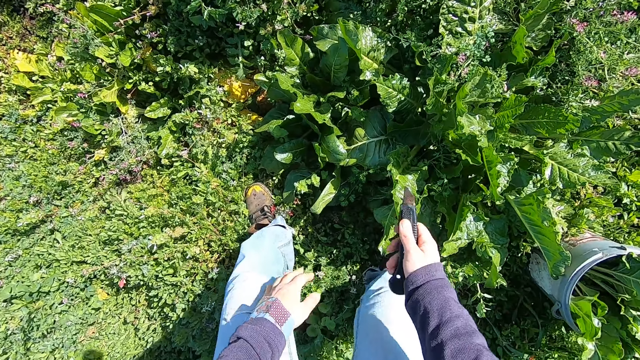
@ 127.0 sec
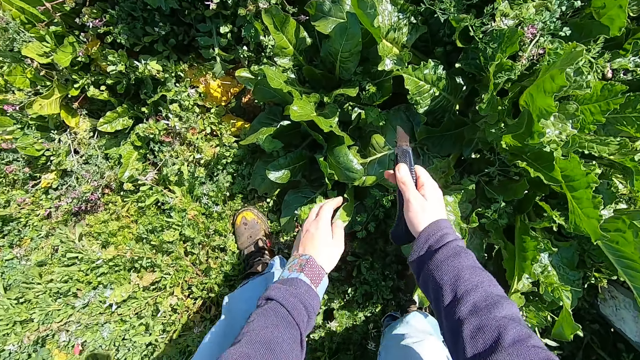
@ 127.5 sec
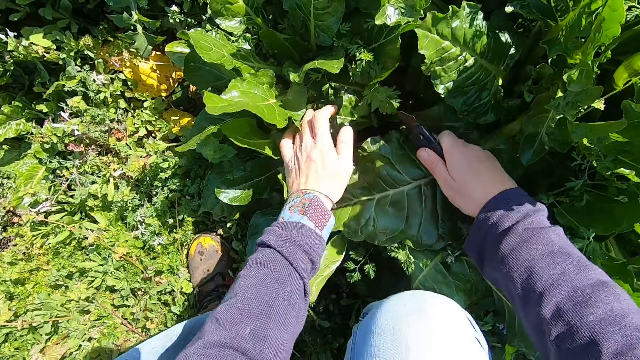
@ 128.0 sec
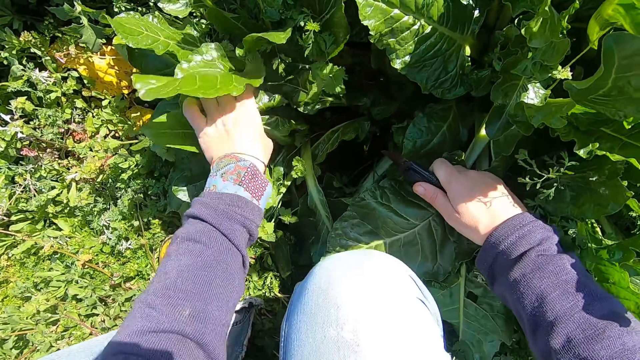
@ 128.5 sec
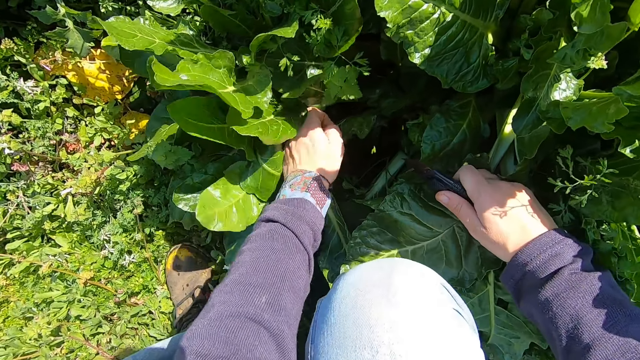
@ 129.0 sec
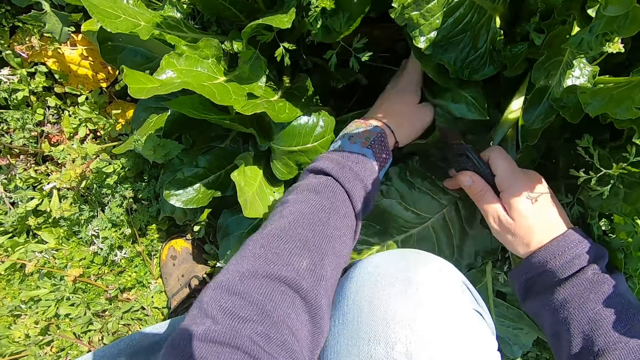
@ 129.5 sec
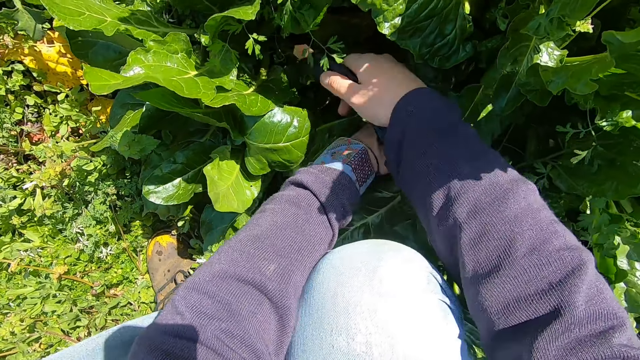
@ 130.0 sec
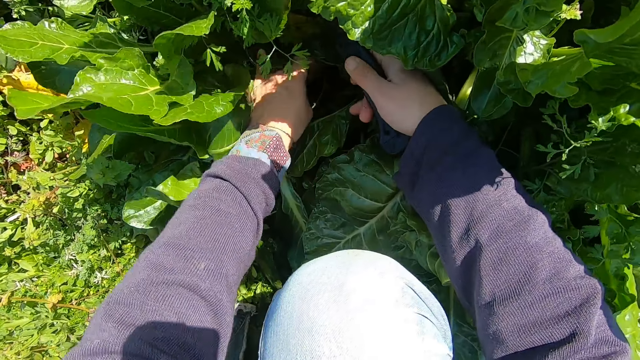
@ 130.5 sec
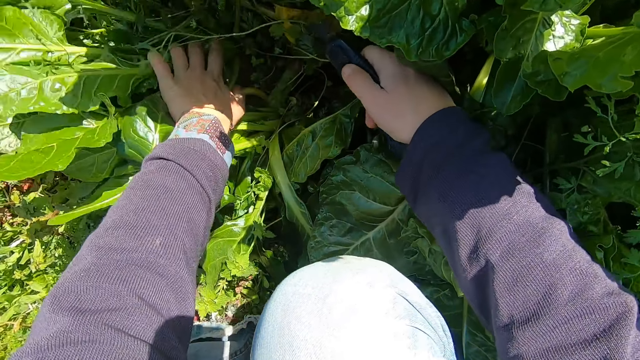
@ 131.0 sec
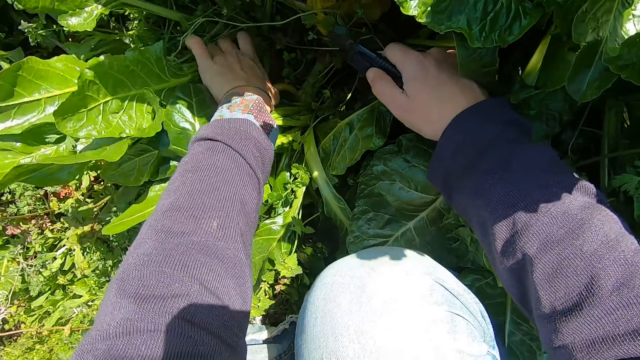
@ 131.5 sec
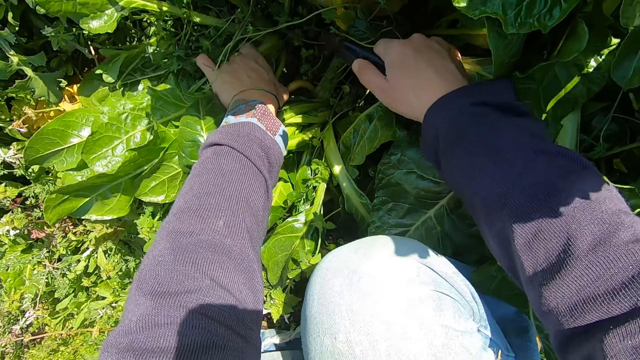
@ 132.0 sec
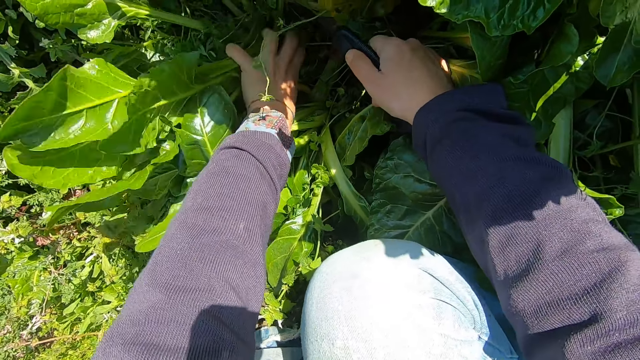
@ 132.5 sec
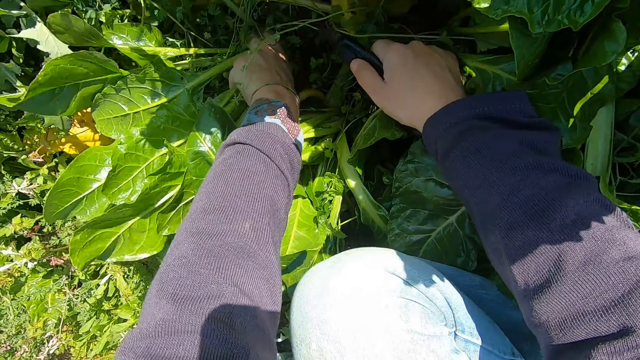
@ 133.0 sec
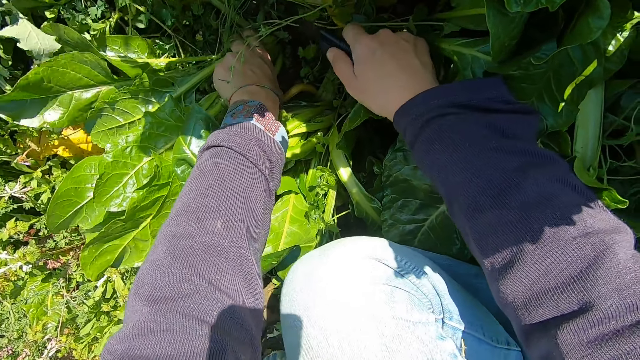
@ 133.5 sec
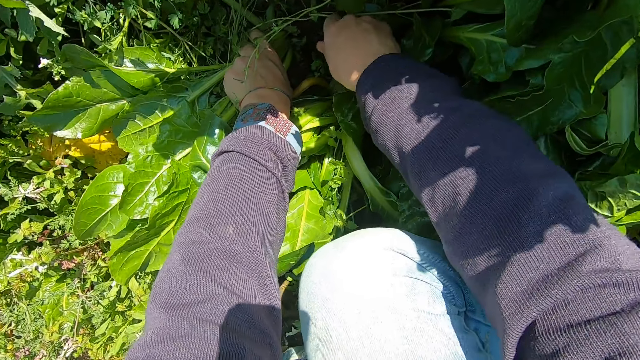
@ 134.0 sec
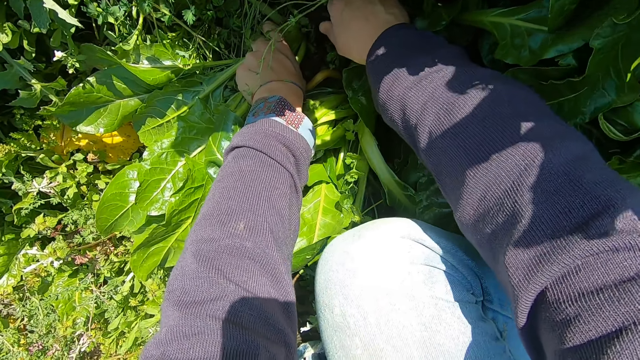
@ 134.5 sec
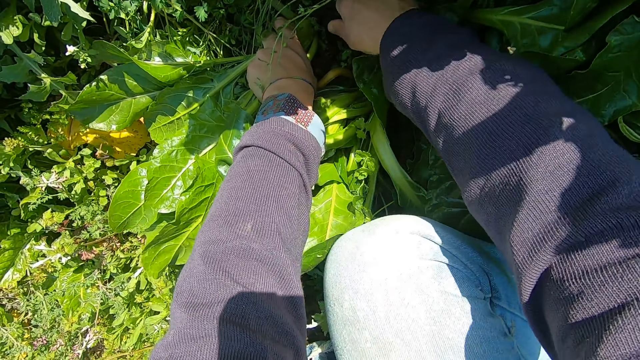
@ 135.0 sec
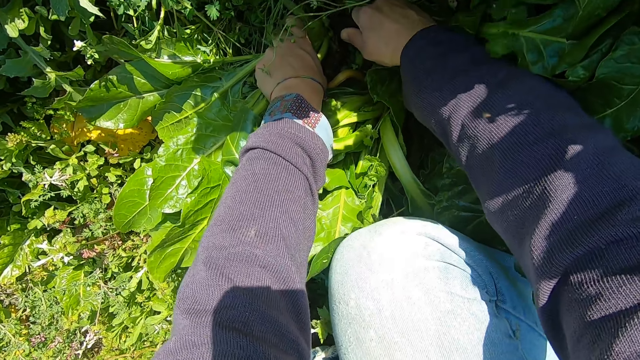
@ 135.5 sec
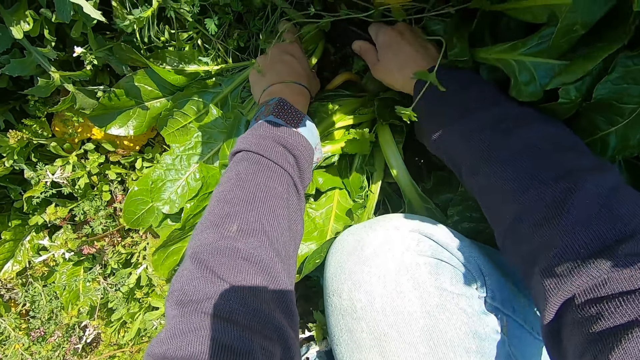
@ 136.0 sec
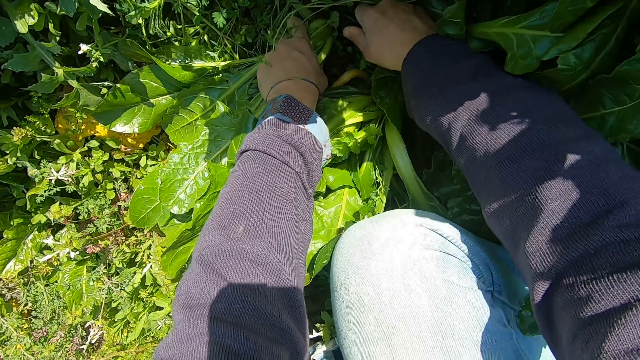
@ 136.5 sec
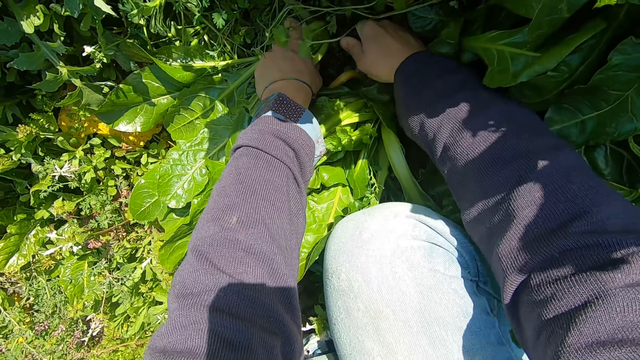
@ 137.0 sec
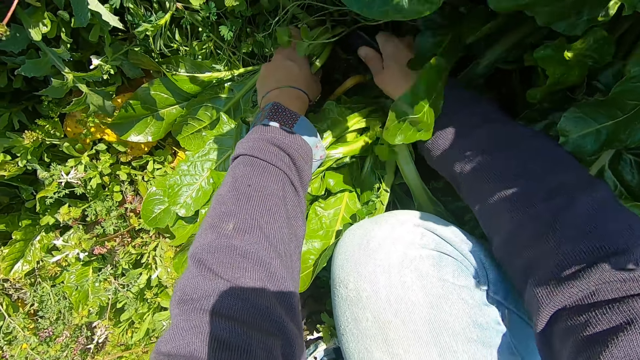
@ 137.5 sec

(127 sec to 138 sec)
The camera wearer bends towards a spinach plant. He touches some plants with his hands. He holds another plant with his left hand. He cuts the plant with the cutter knife.

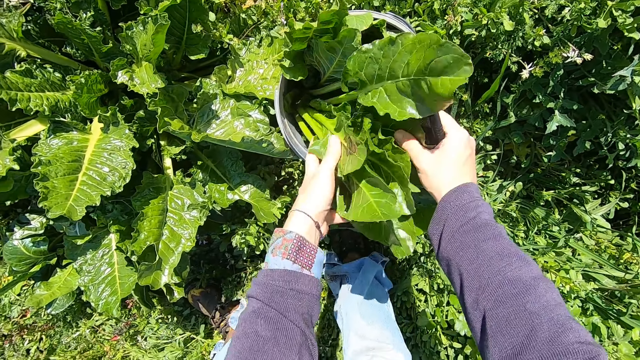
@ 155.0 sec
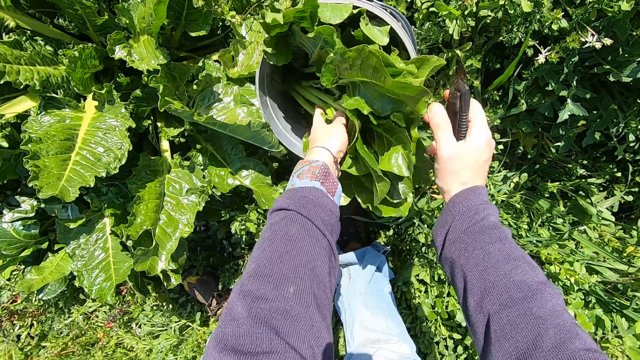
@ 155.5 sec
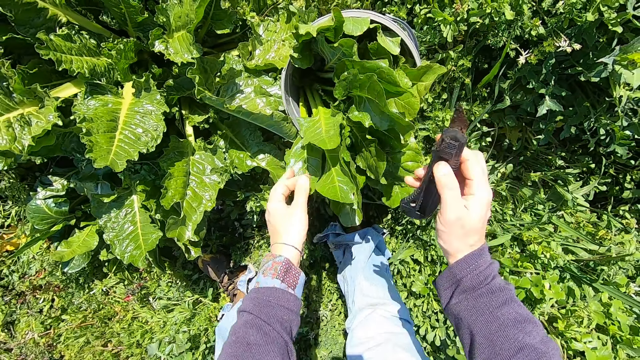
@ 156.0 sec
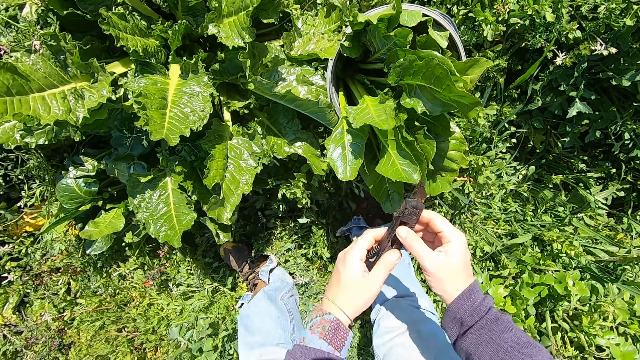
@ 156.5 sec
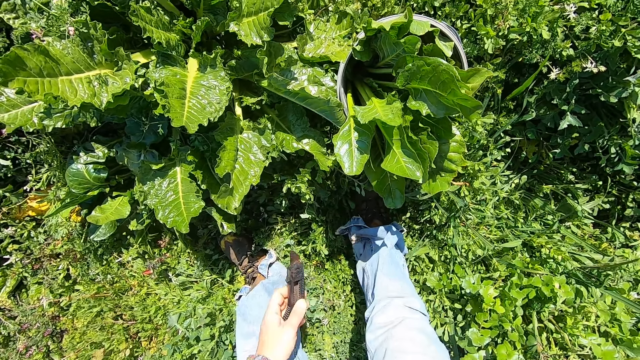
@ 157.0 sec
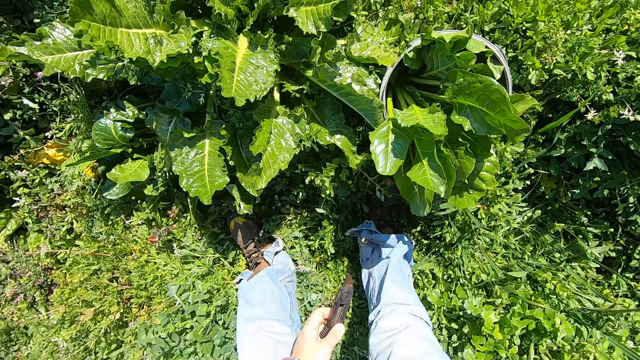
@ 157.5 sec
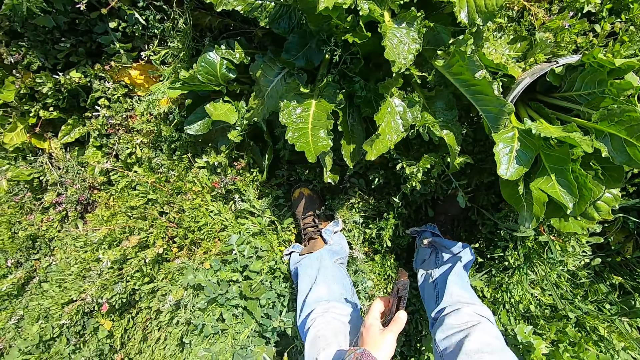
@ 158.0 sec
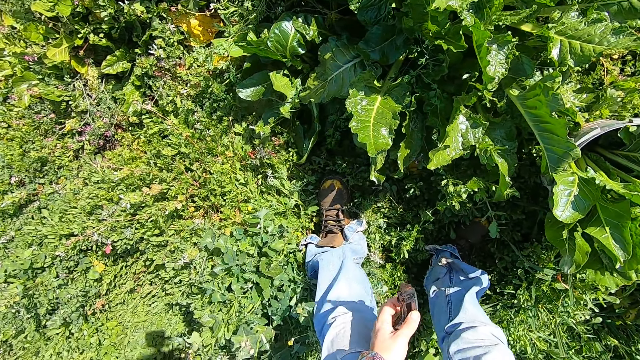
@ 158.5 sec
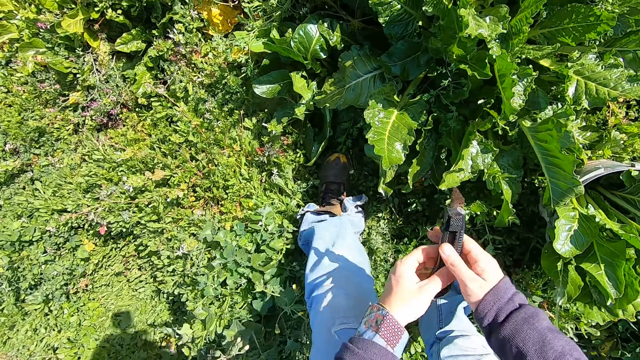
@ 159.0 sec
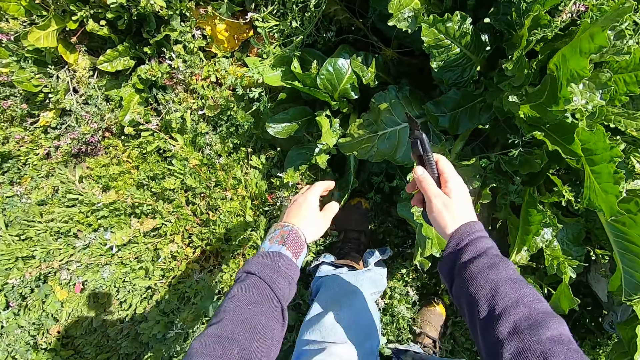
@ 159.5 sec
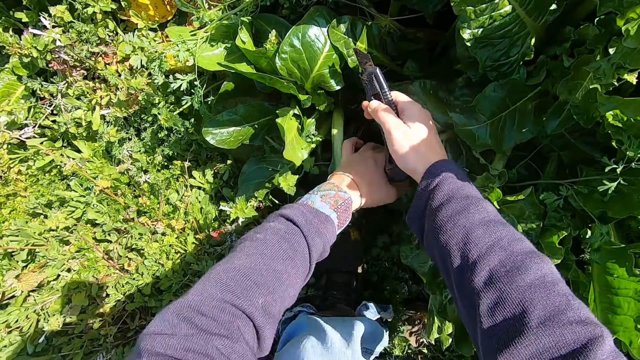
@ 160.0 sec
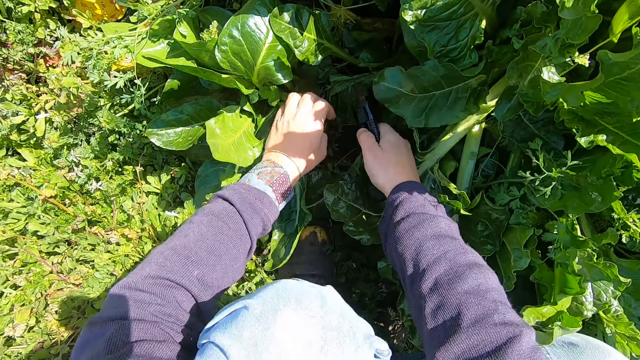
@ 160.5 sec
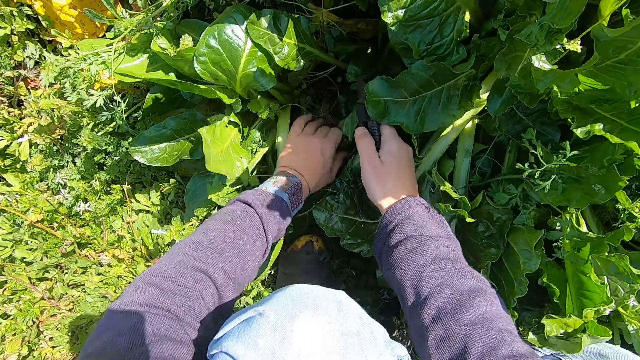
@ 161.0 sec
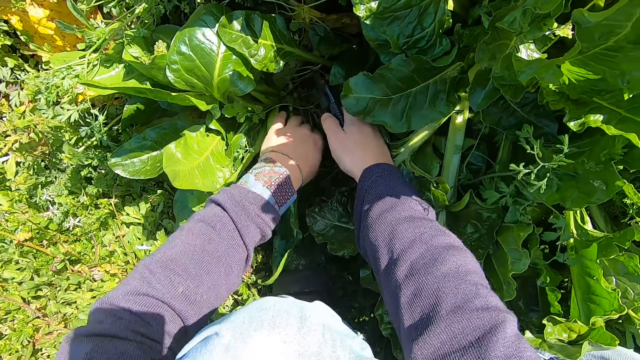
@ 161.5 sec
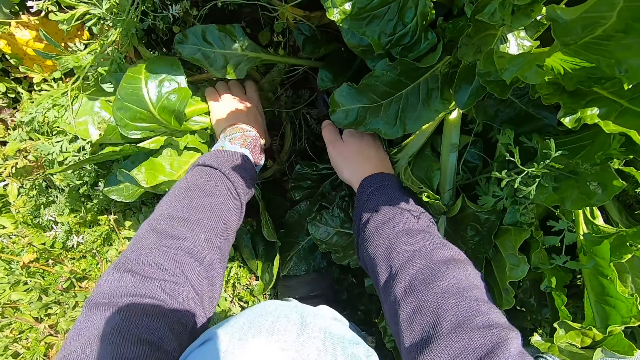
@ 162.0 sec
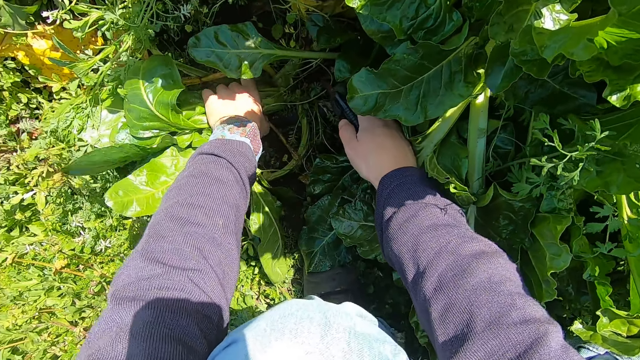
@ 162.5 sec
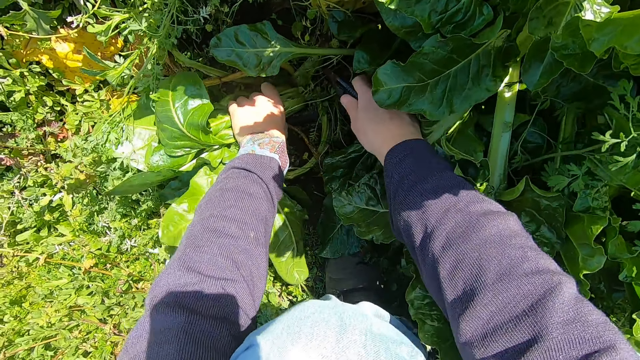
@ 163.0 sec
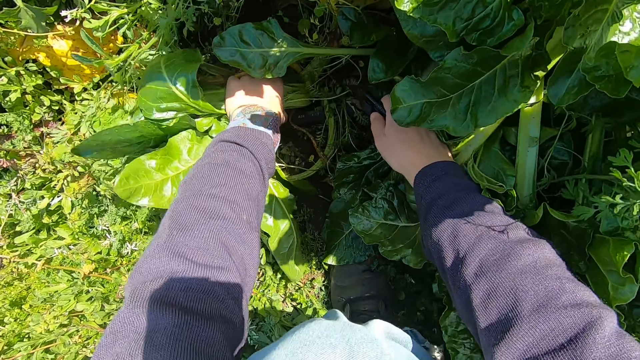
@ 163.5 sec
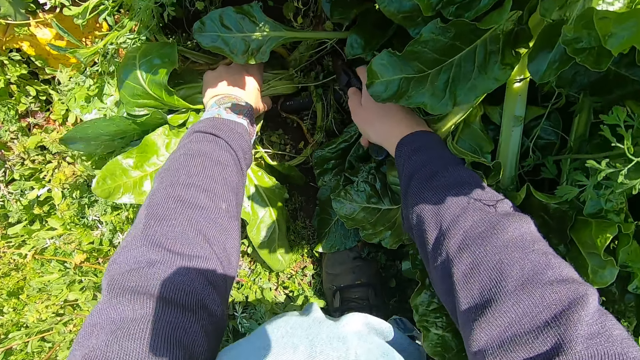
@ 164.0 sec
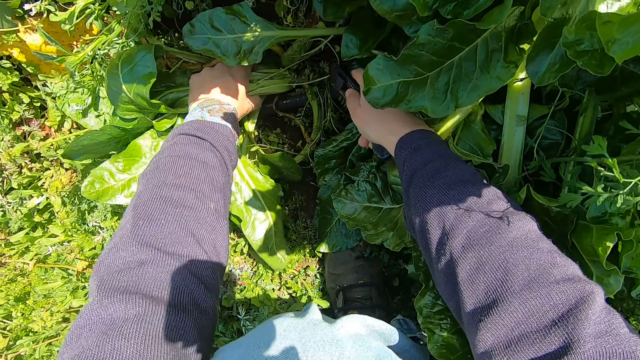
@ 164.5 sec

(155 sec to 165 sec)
The camera wearer passes the cutter knife from his right hand to his left hand. He moves his right hand backwards. He passes the cutter knife from his left hand to his right hand. He bends towards another spinach plant. He touches some plants. He holds another plant with his left hand. He cuts the plant with the cutter knife.
